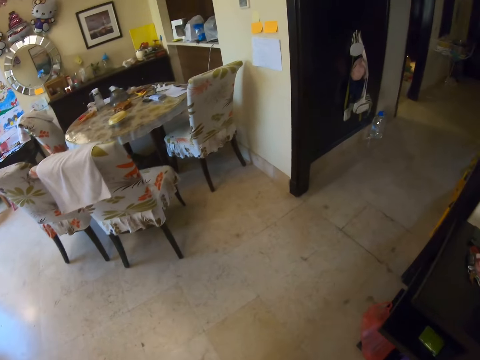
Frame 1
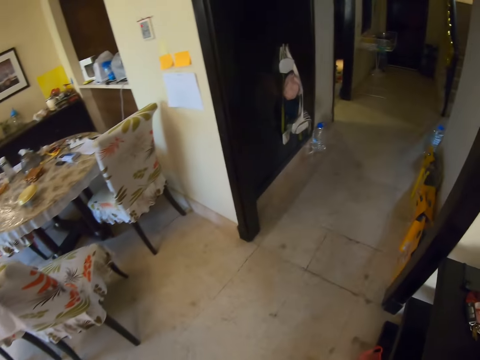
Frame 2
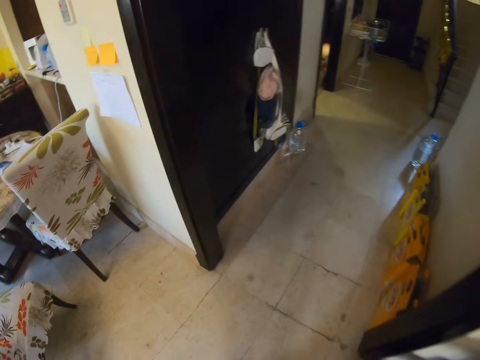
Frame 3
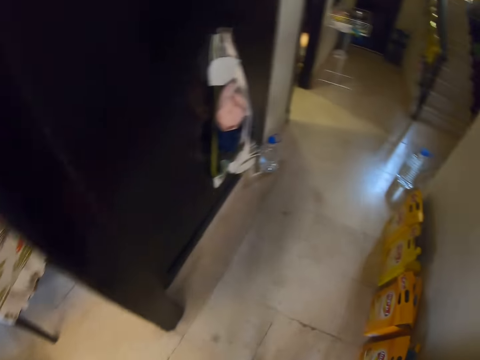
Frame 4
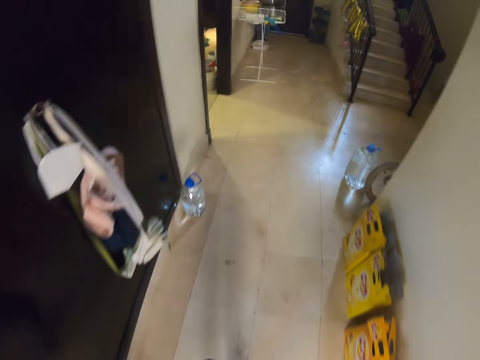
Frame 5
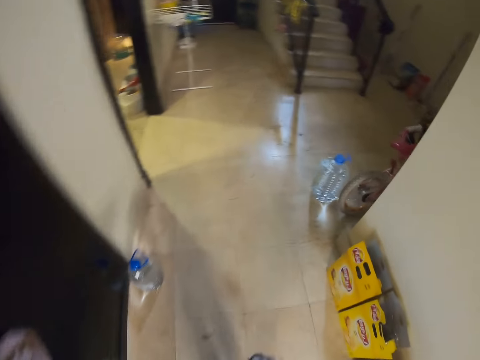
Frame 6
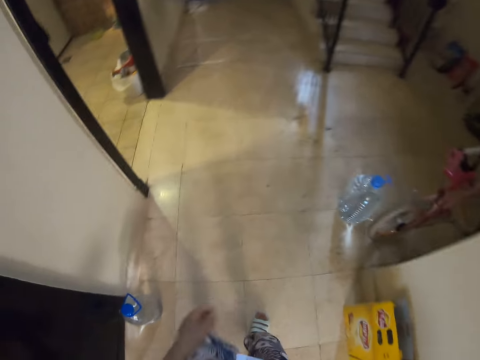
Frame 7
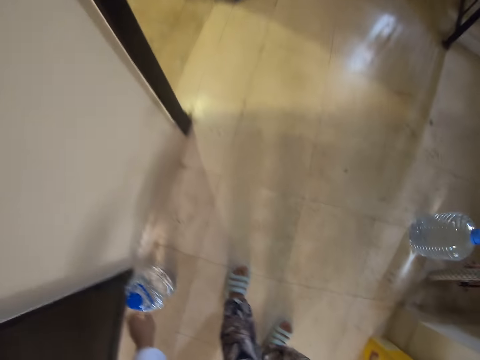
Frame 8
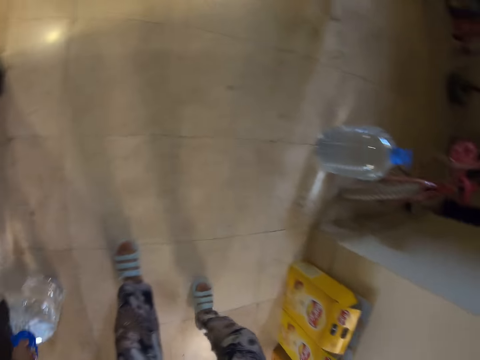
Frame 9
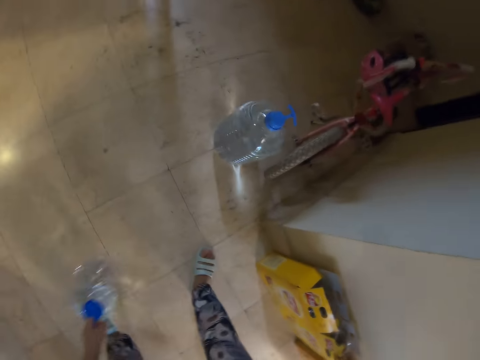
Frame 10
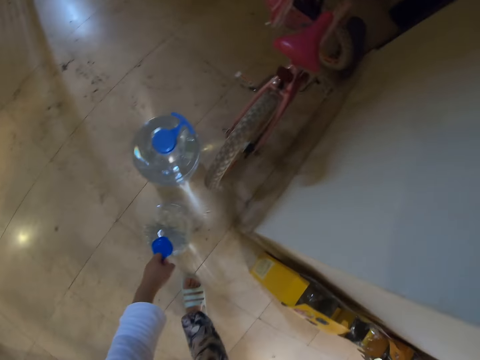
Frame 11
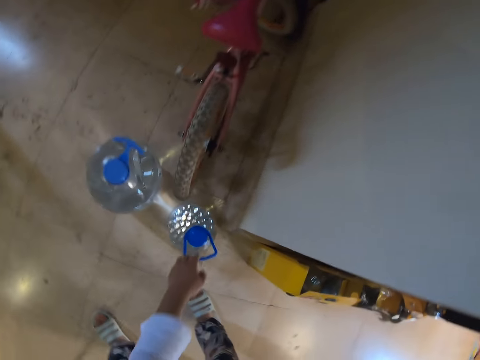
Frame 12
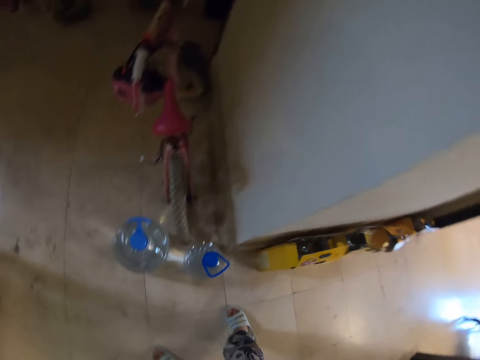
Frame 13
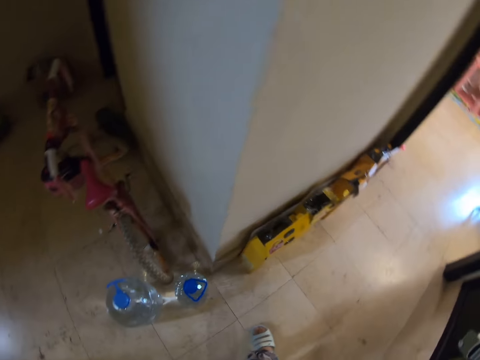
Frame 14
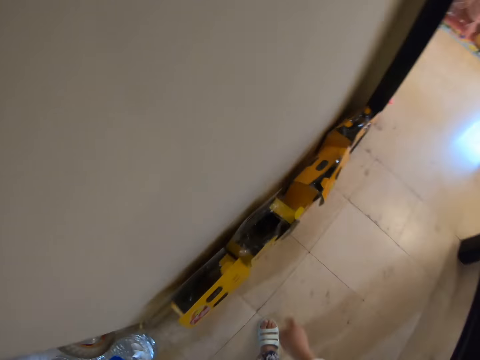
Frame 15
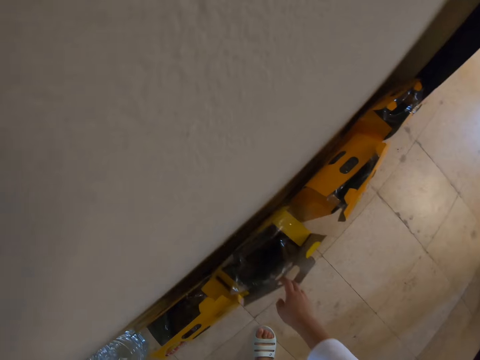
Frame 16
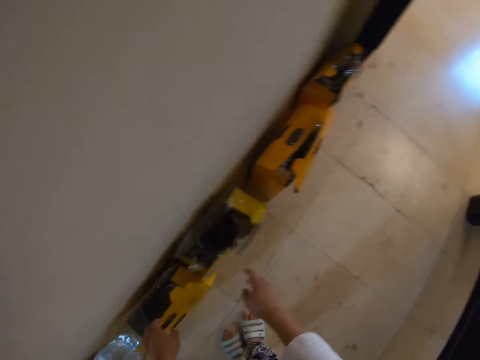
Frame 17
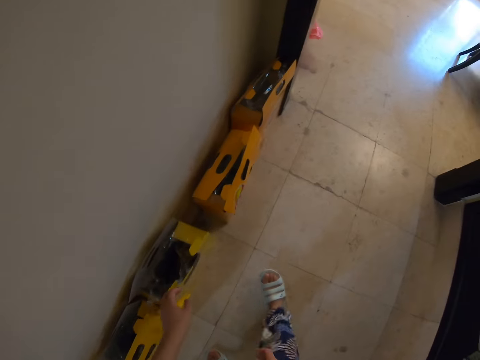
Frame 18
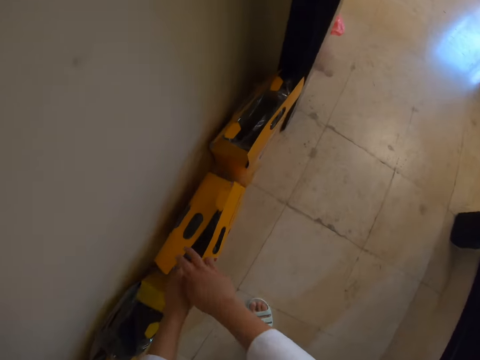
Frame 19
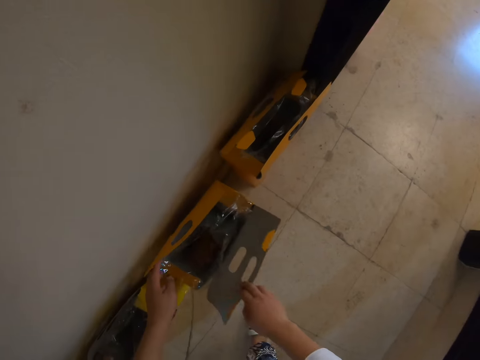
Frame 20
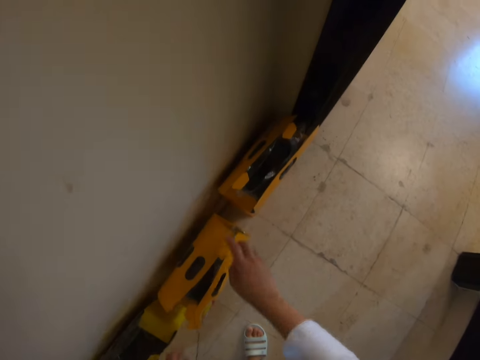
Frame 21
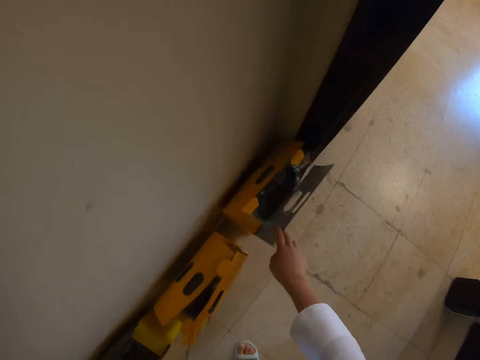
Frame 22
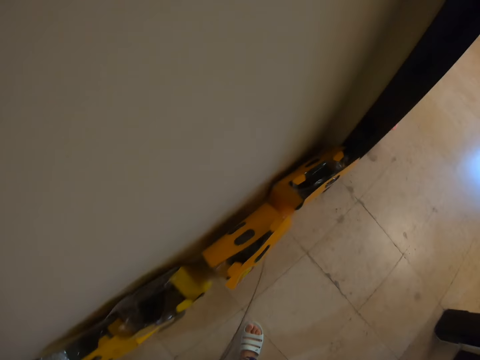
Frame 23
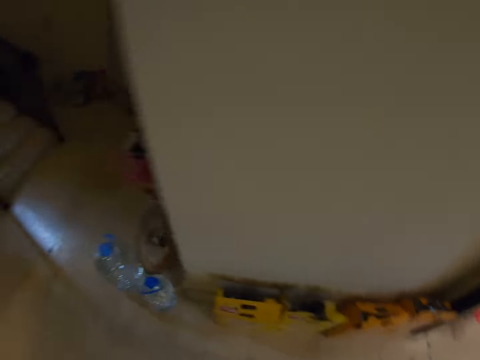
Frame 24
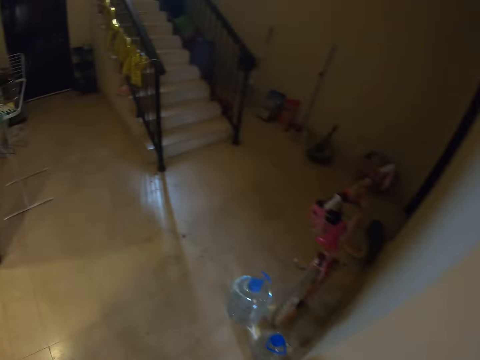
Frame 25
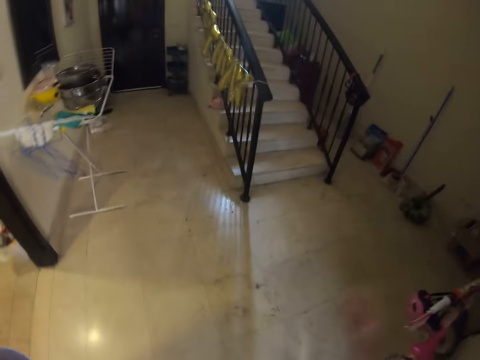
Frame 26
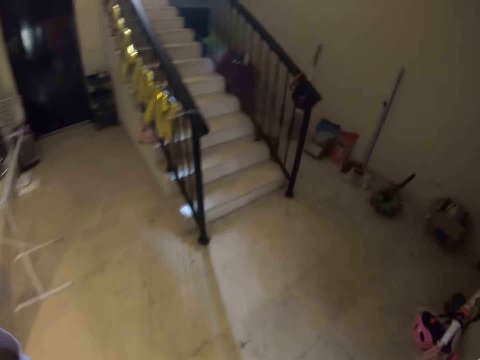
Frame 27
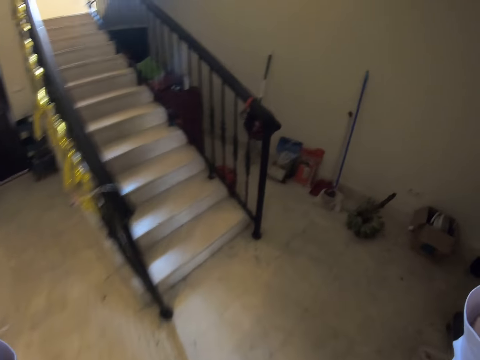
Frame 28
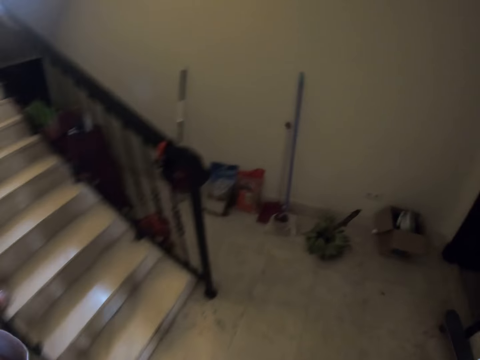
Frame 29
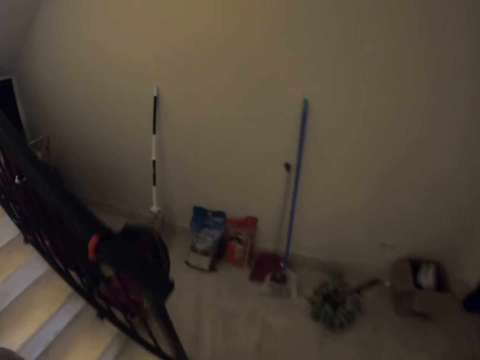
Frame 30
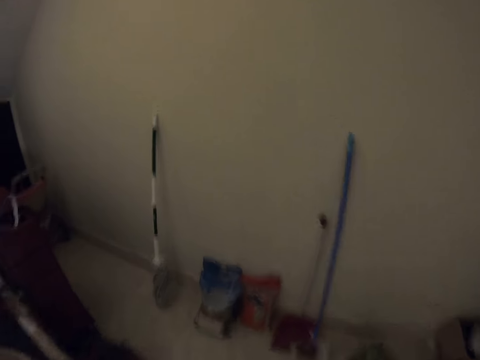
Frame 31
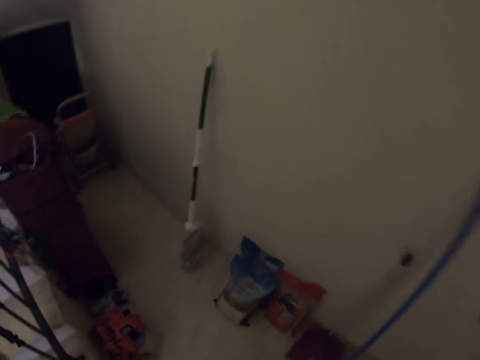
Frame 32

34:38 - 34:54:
The camera wearer walks away. They pick up a water bottle. They move the water bottle. They drop the water bottle. They check the packages on the floor. They hold a box. They hold the box again. They touch the box. They touch the box again. They move around. They walk away.

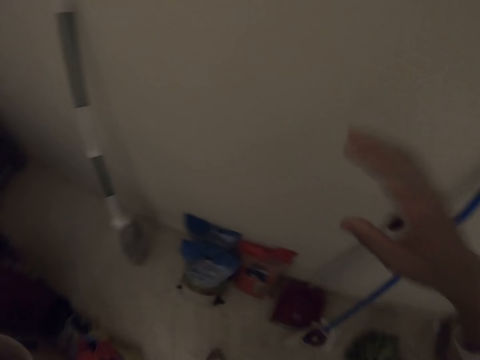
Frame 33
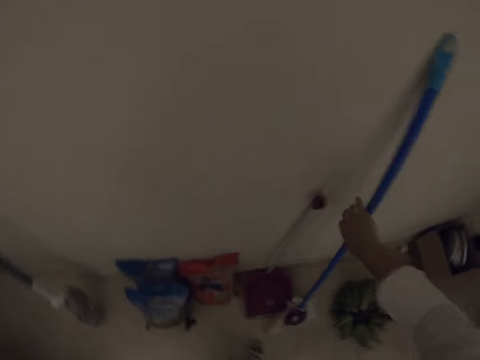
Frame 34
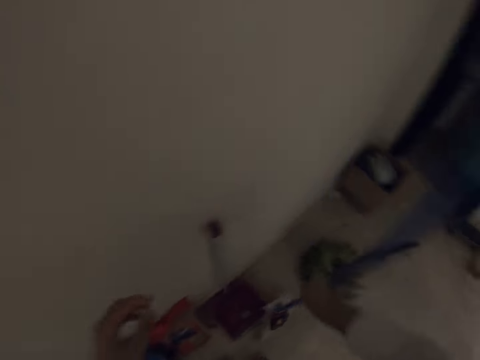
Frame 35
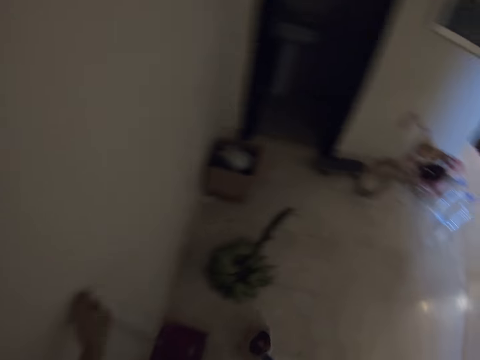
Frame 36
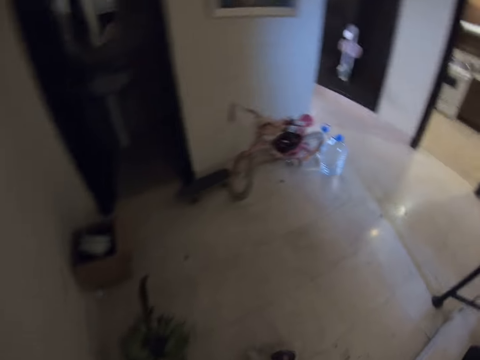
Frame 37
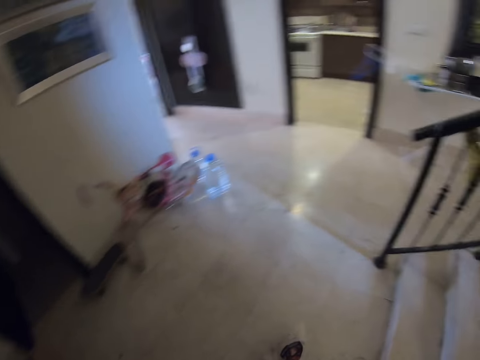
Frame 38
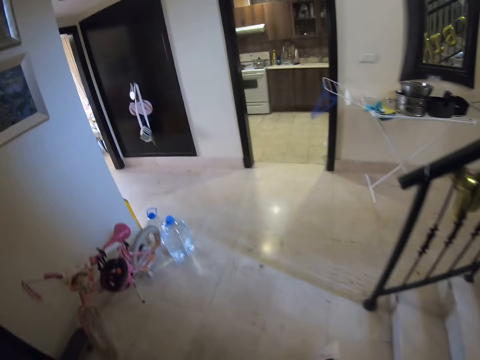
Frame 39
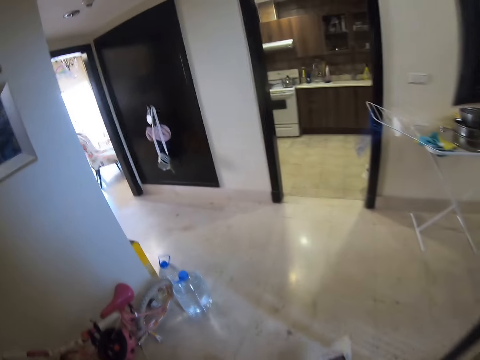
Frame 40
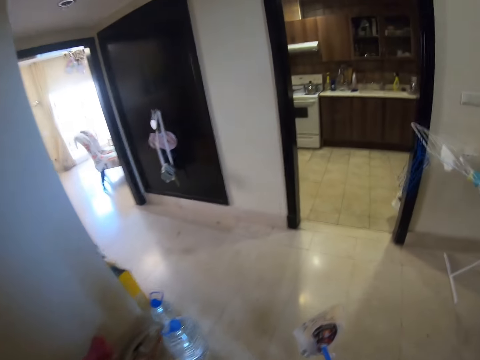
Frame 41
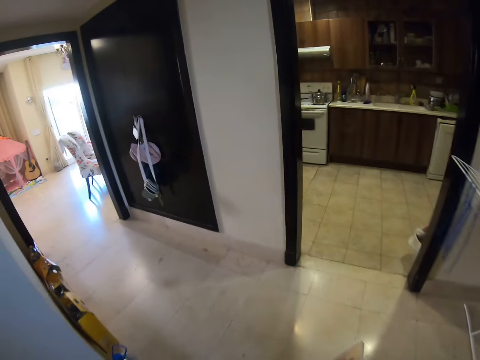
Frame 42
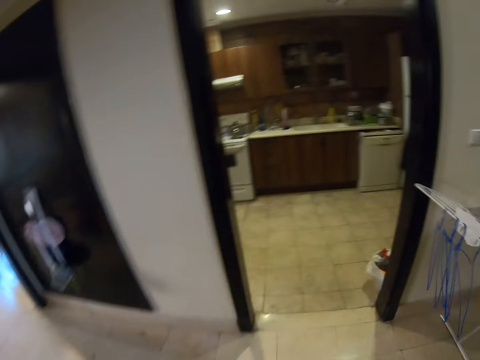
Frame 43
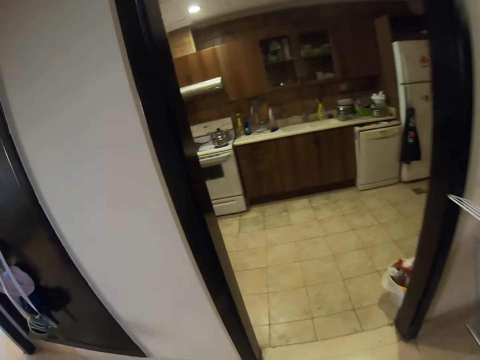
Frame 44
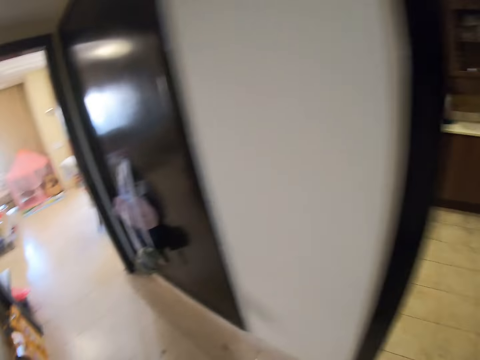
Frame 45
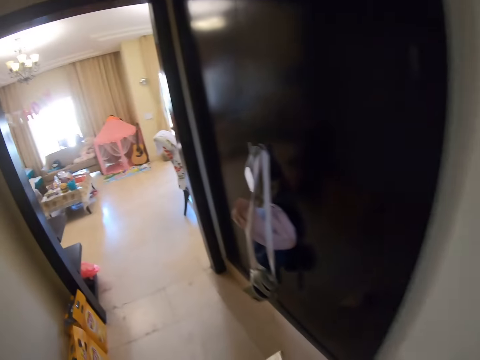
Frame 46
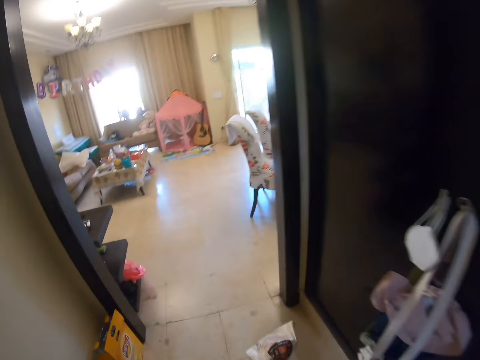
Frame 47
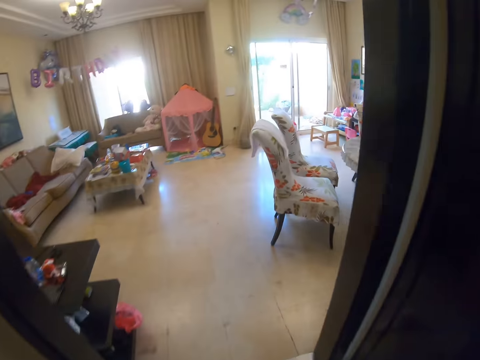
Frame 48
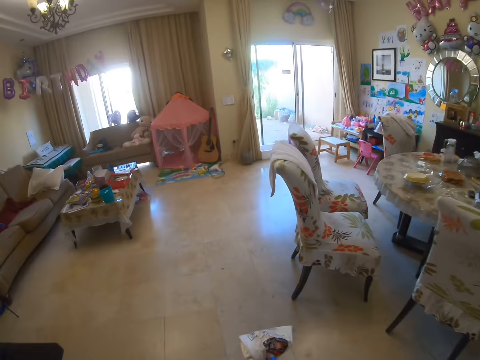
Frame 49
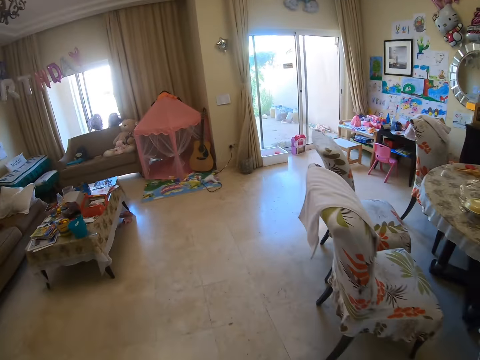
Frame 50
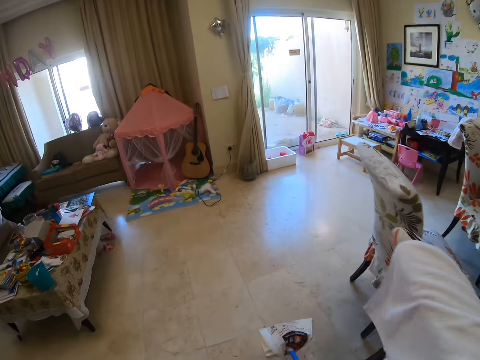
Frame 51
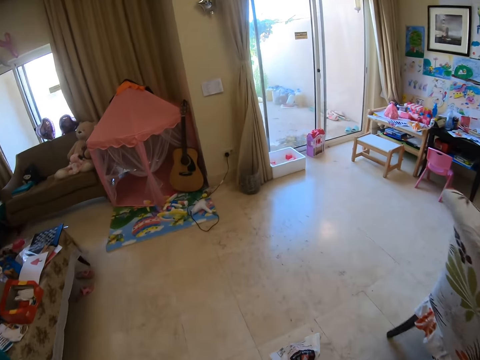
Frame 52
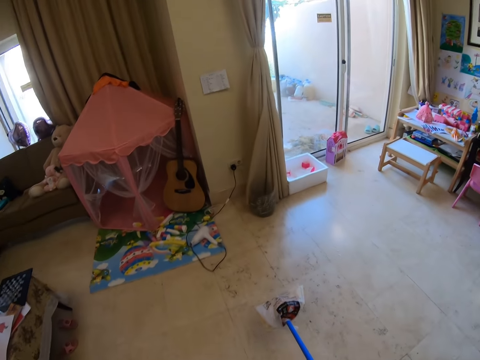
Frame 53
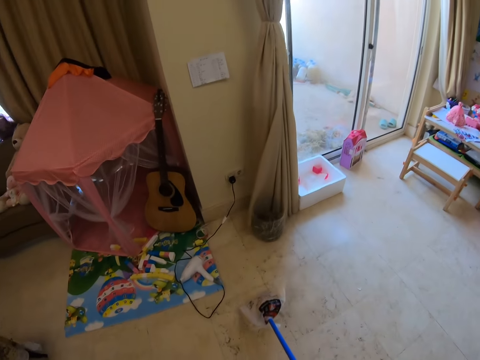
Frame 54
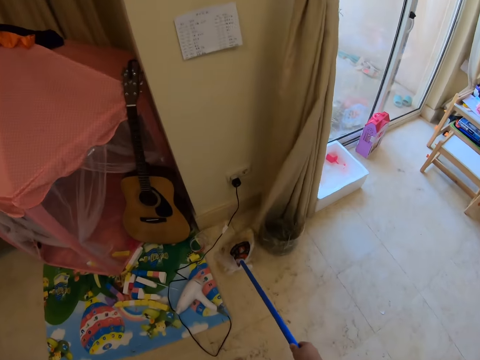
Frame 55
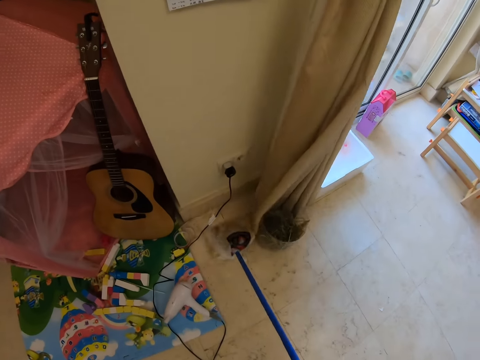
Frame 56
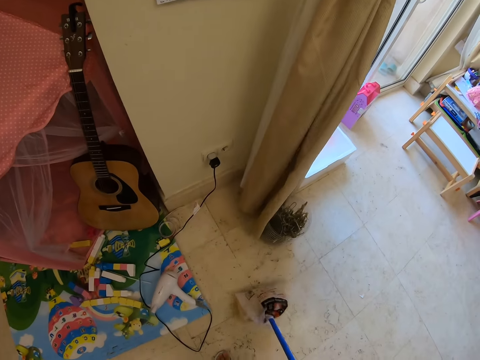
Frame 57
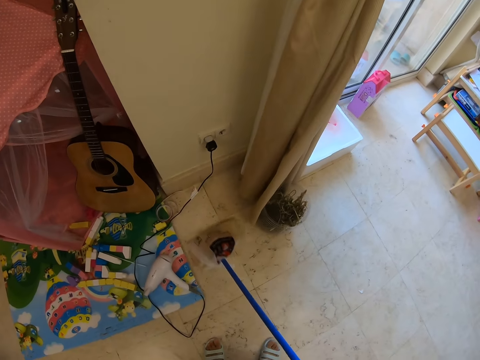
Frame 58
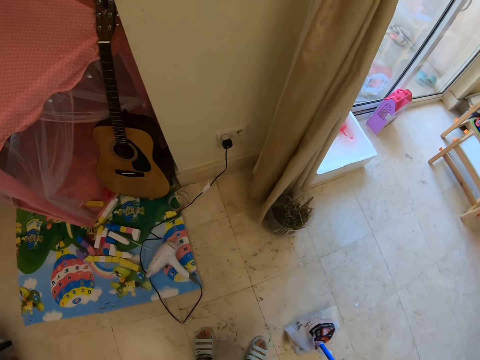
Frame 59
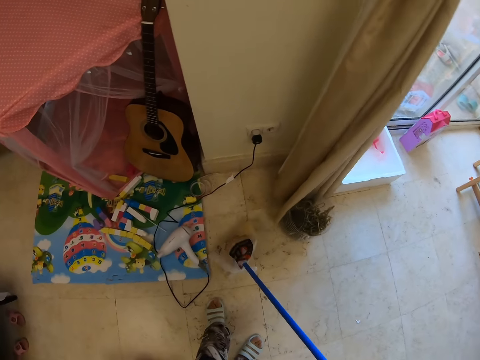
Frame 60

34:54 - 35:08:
The camera wearer picks up the mop. They pick up a dust pan. They move around. They walk away. They mop the floor. They sweep the floor.
